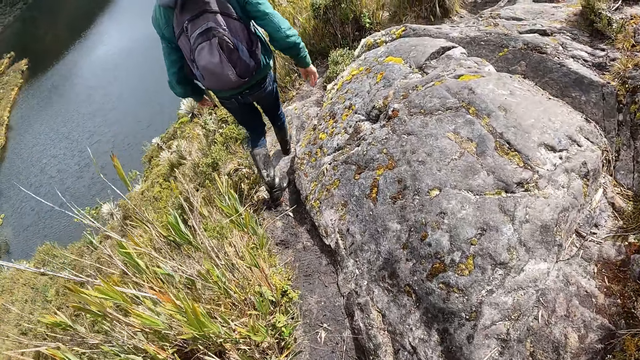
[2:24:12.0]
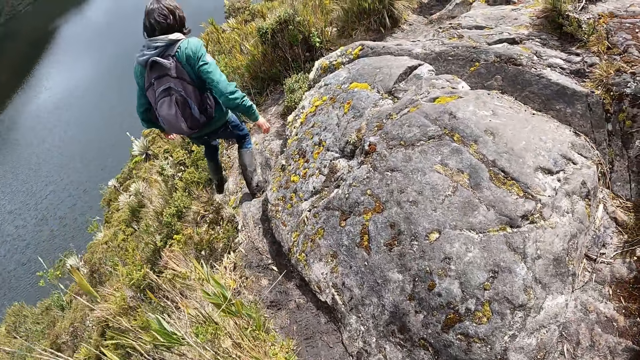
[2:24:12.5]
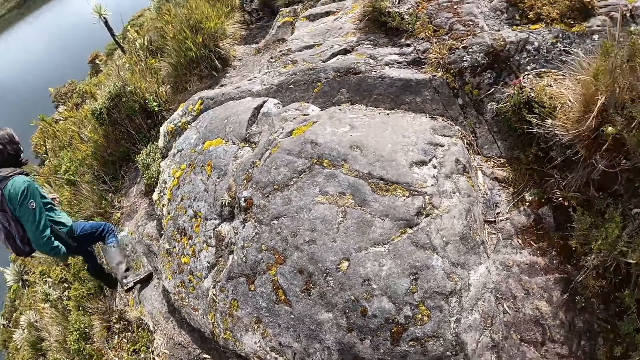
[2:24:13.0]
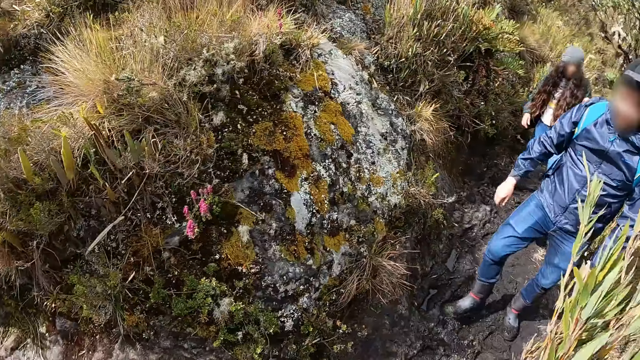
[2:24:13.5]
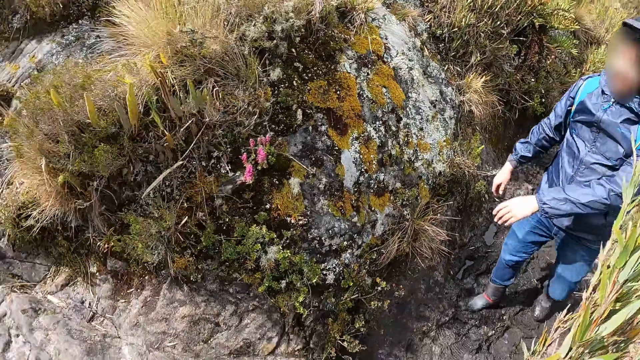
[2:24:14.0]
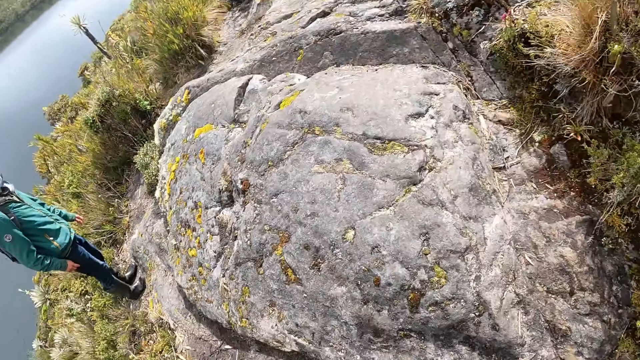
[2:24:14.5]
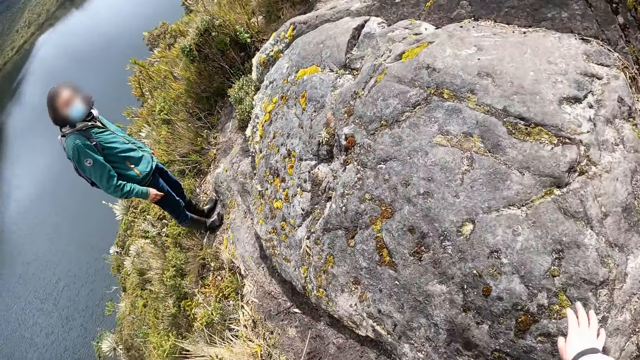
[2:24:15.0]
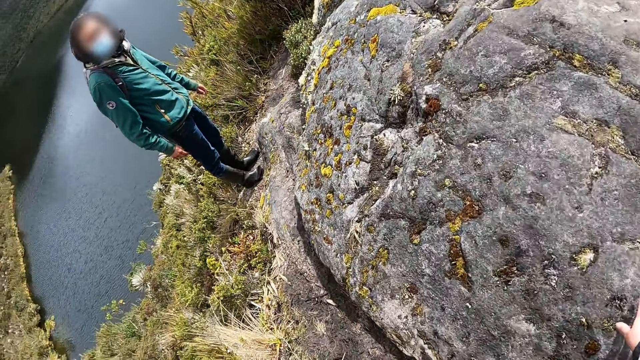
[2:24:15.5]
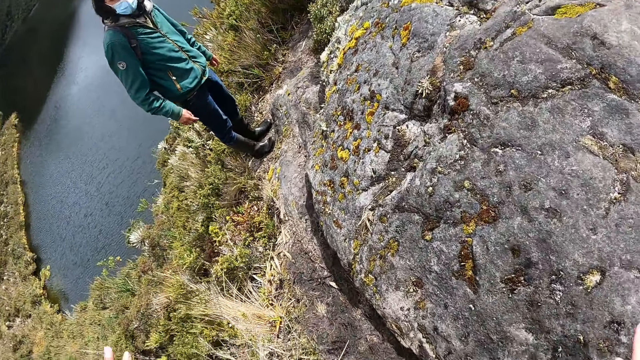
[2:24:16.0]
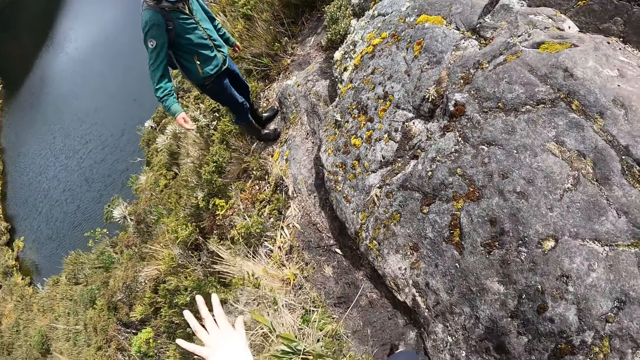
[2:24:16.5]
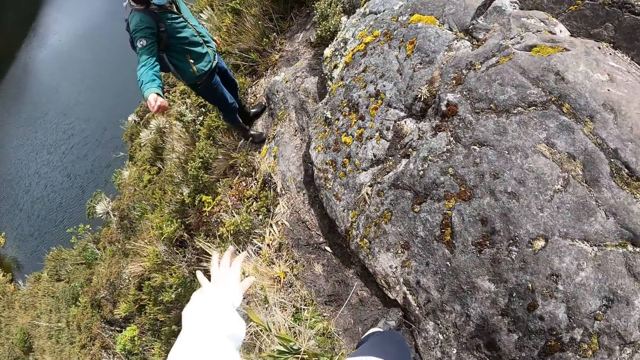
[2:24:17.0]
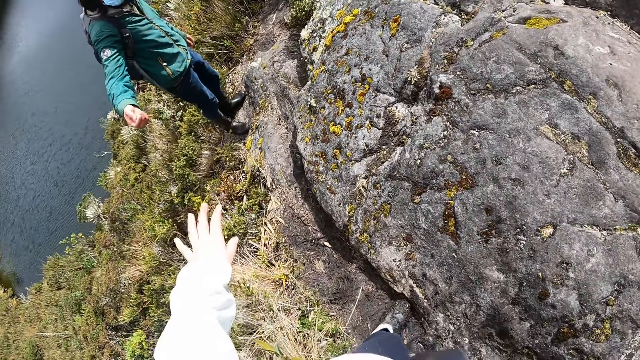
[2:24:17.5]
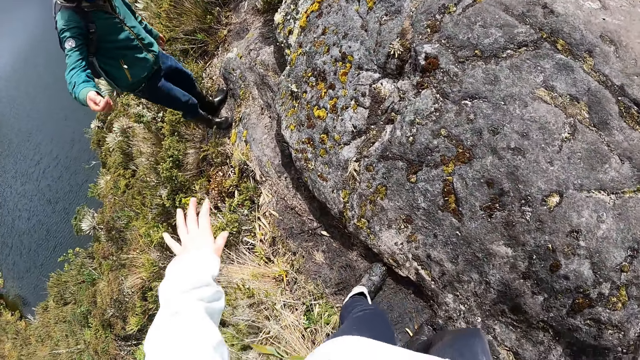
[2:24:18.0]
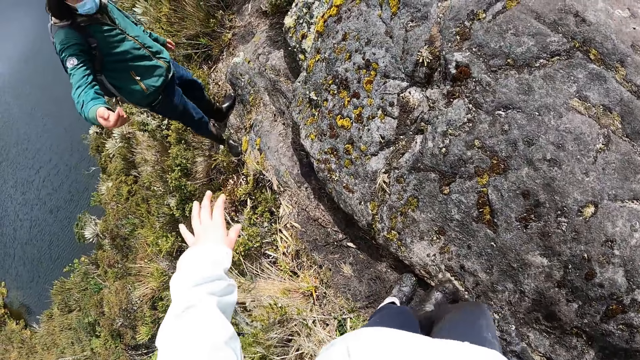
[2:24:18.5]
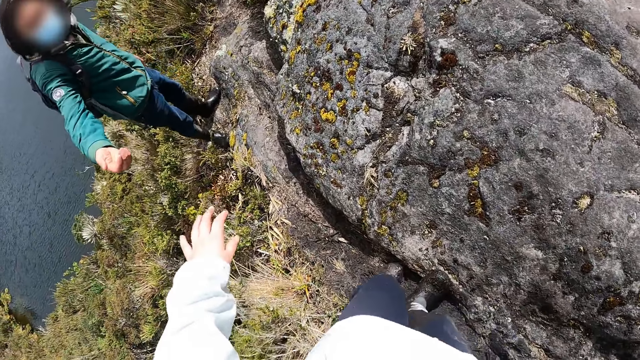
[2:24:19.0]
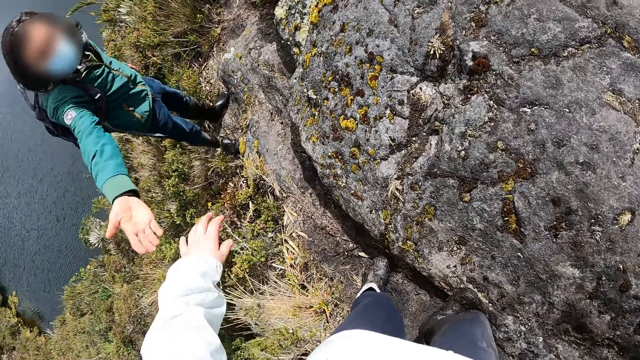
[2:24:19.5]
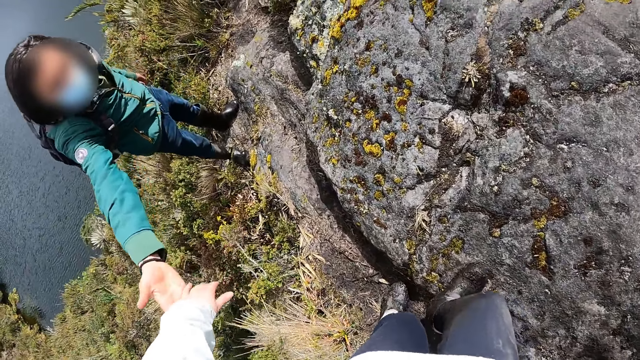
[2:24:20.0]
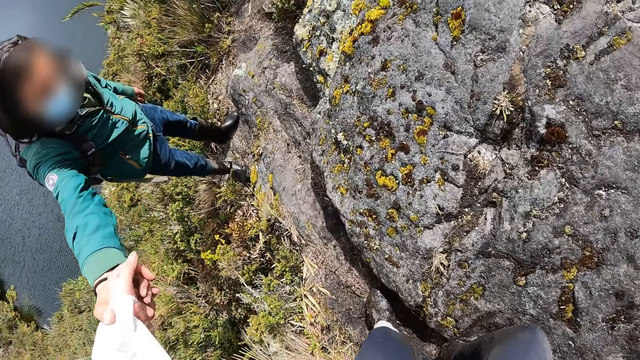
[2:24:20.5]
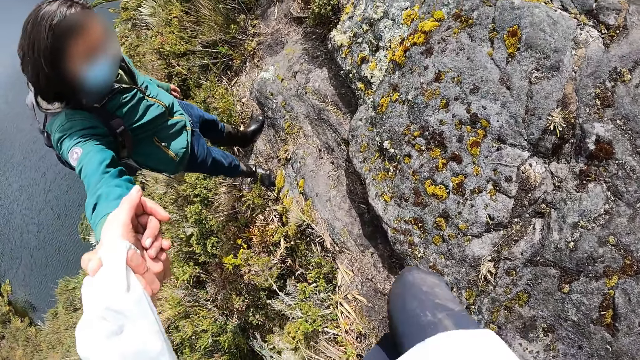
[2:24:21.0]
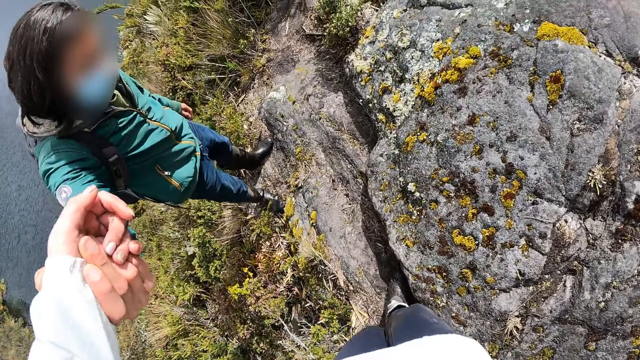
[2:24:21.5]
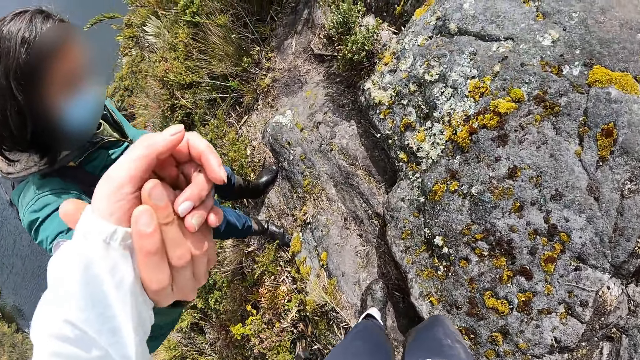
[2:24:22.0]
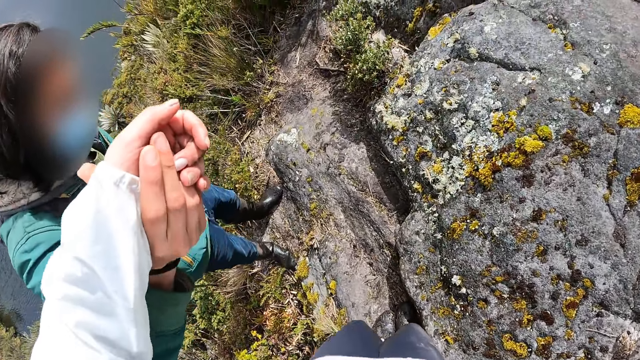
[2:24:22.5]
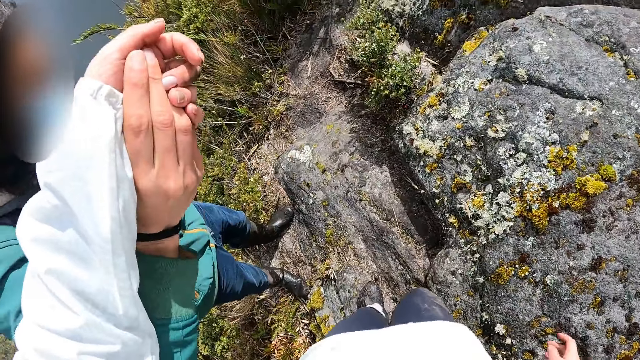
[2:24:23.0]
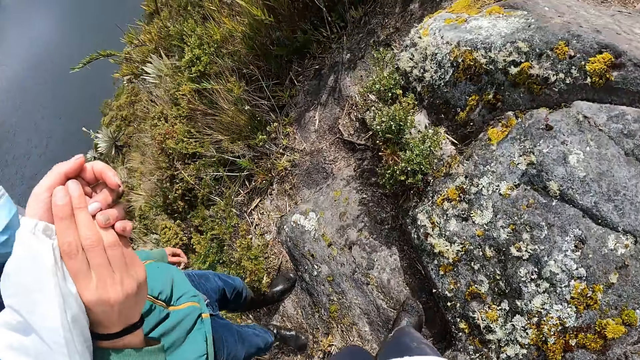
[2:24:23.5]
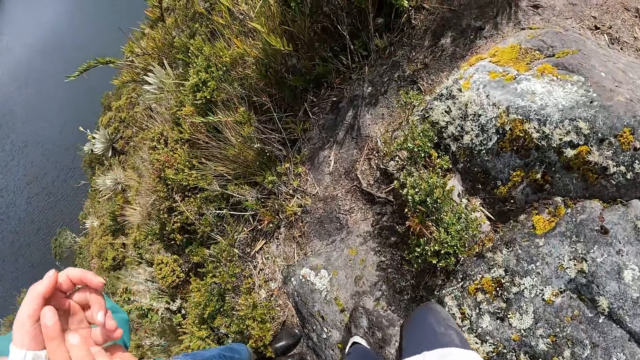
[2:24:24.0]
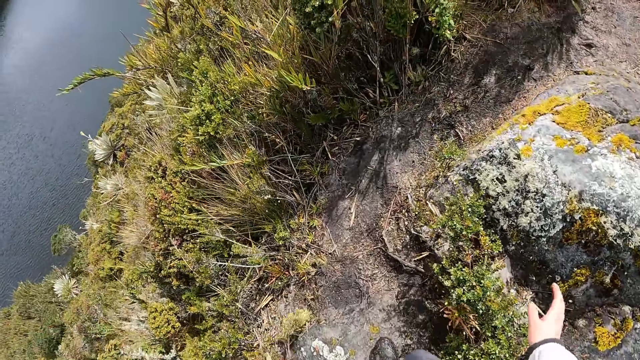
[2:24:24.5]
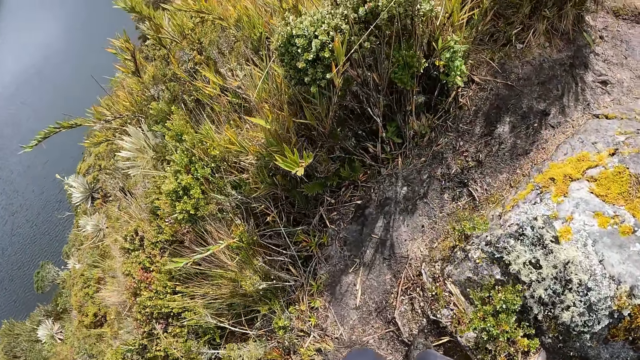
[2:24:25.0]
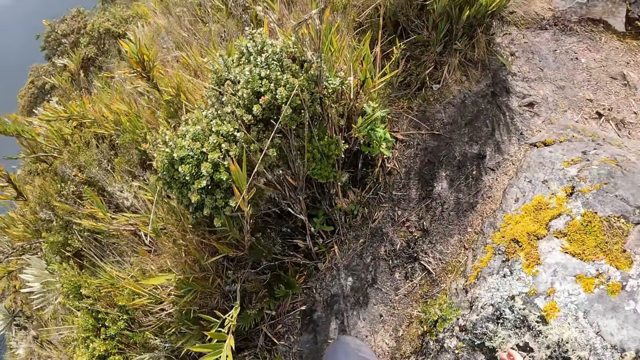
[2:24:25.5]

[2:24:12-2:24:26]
The camera wearer interacts with the man. She leans on the hand. She touches the floor with her right hand. She points her hand forward. She moves around. She holds the man's right hand with her left hand. The man holds the camera wearer's hand. The camera wearer walks around.

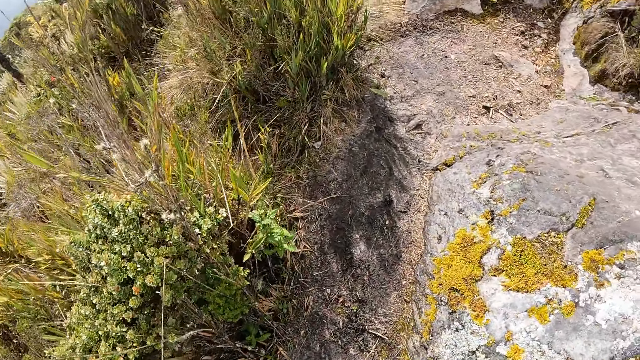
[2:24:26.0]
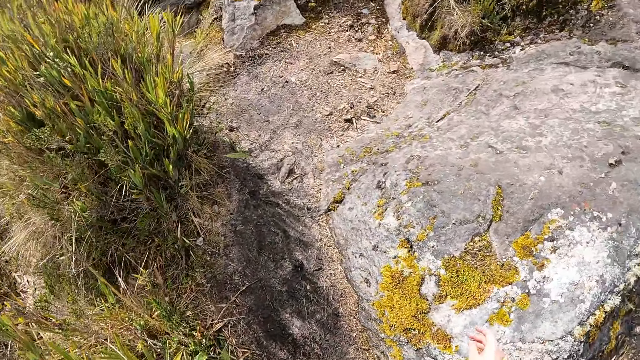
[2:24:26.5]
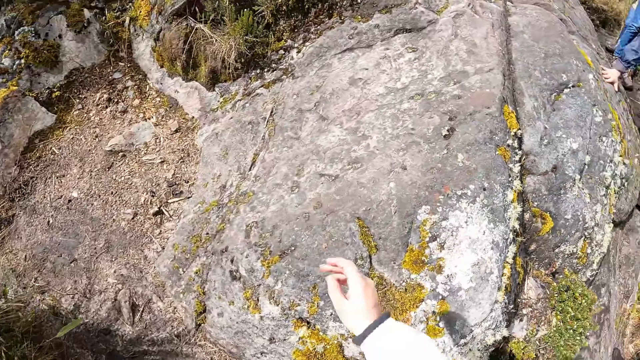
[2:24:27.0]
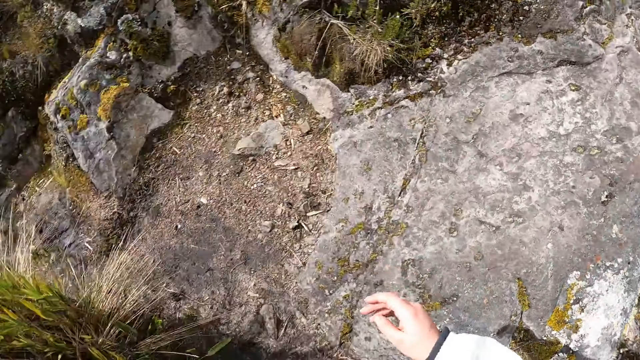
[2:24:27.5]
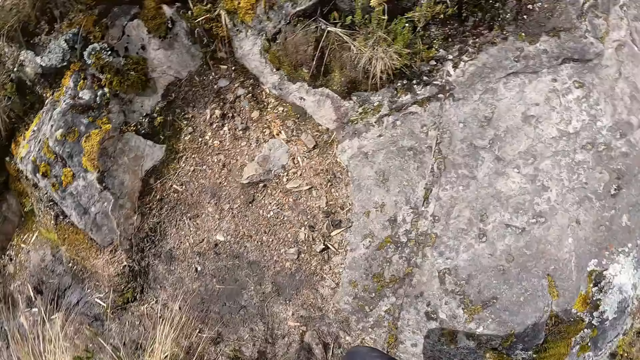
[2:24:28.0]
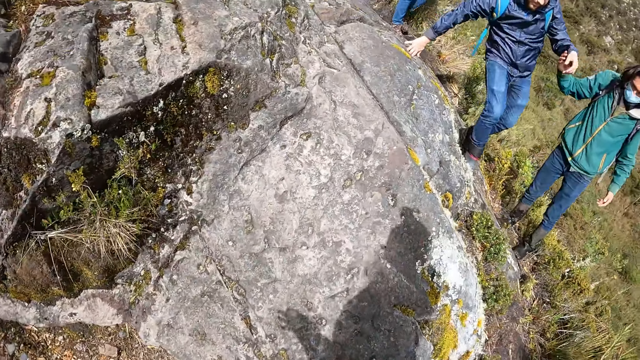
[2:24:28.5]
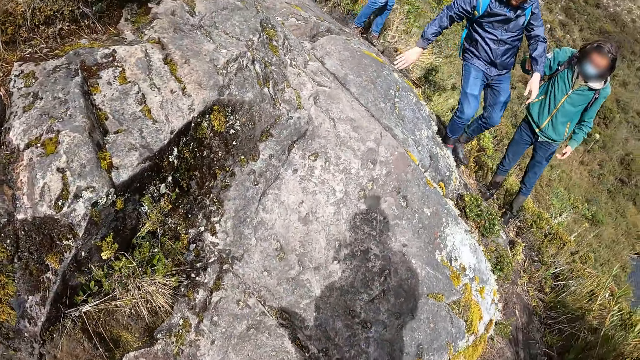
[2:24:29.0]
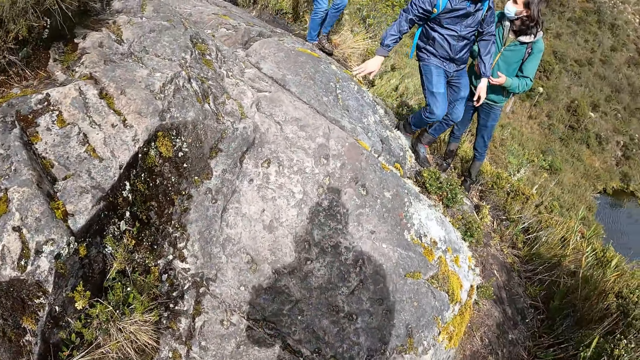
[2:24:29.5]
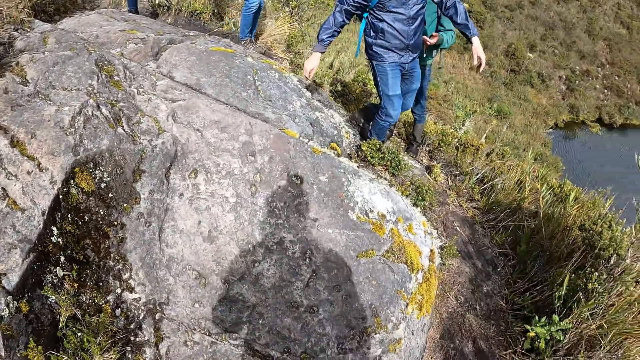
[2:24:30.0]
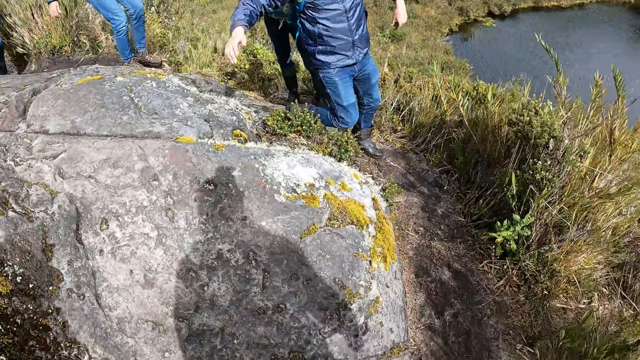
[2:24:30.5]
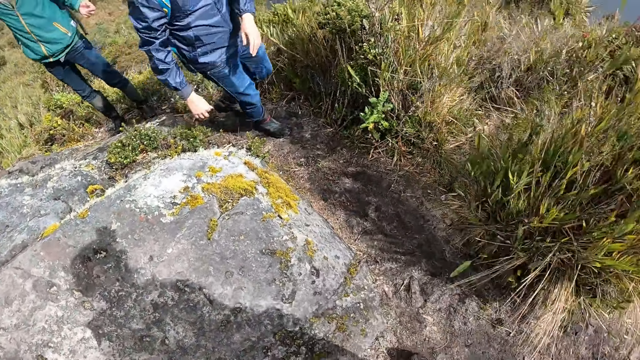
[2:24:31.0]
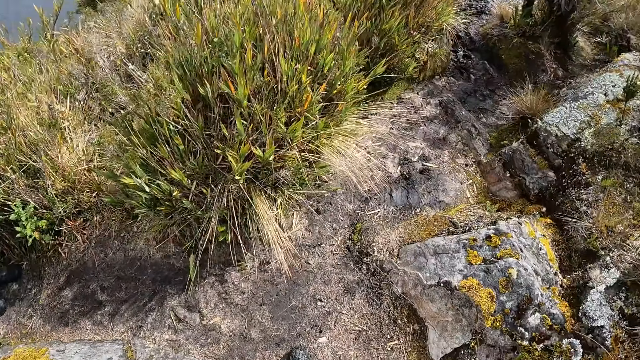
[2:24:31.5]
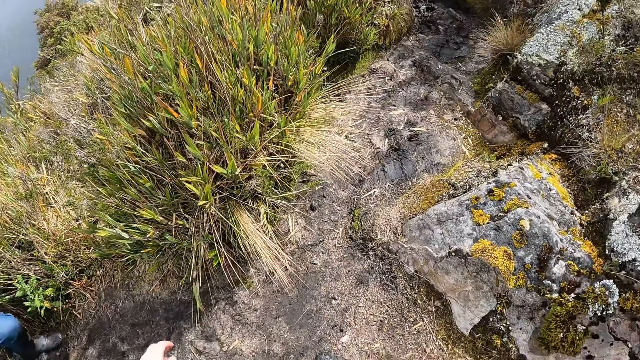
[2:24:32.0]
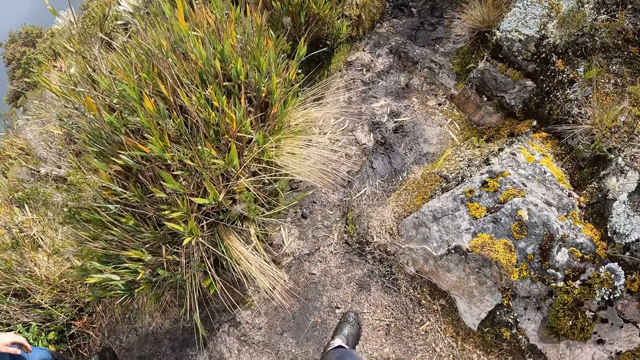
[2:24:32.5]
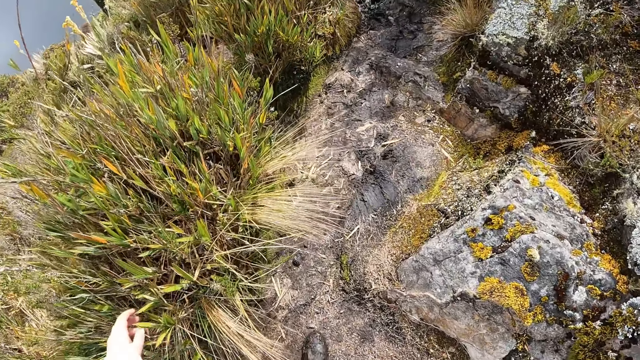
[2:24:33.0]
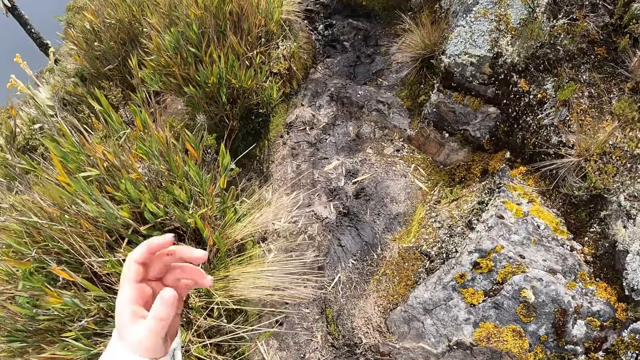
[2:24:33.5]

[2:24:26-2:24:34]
A man touches the floor with his right hand. The camera wearer looks around. The man holds another man's right hand with his left hand. The camera wearer moves around.
